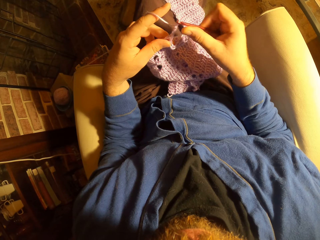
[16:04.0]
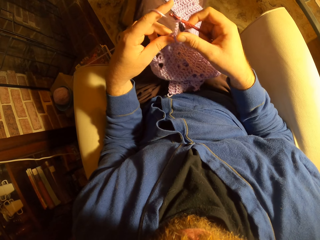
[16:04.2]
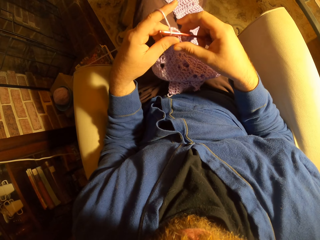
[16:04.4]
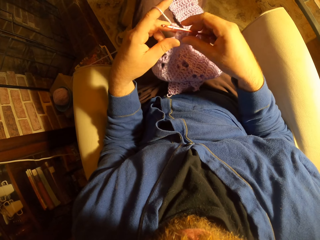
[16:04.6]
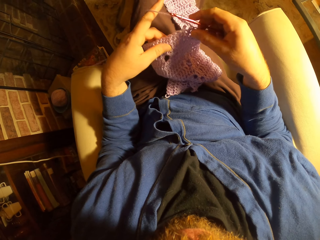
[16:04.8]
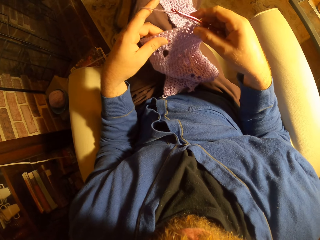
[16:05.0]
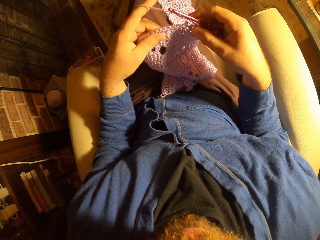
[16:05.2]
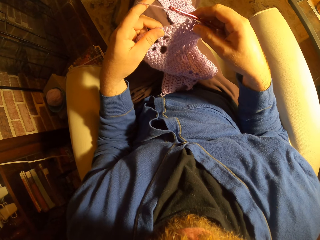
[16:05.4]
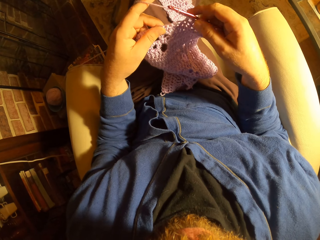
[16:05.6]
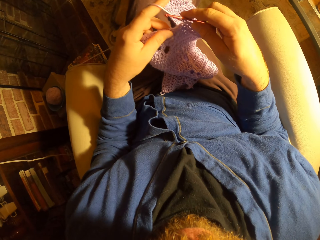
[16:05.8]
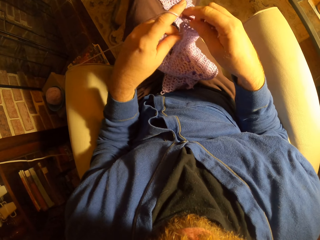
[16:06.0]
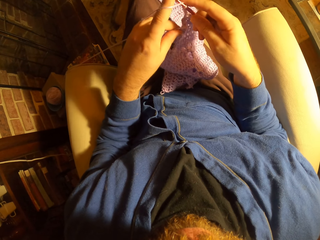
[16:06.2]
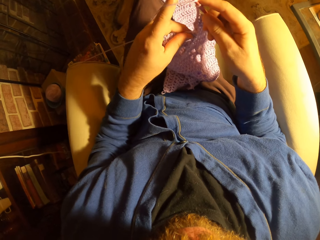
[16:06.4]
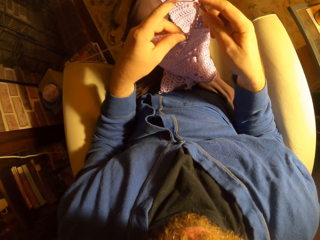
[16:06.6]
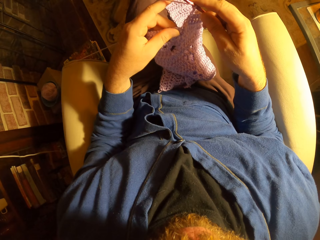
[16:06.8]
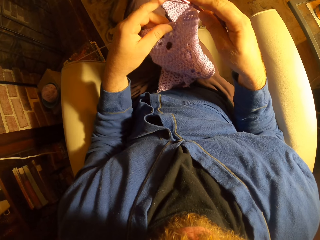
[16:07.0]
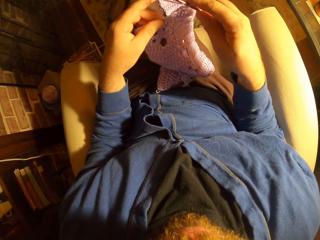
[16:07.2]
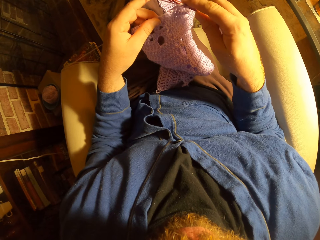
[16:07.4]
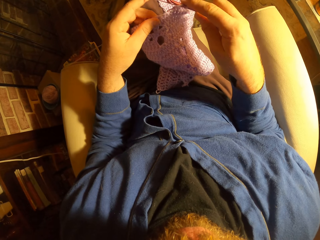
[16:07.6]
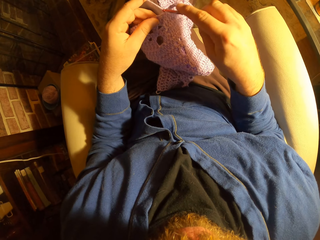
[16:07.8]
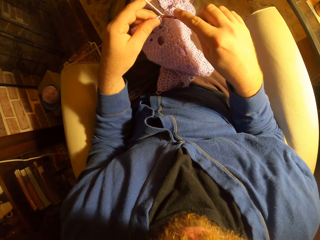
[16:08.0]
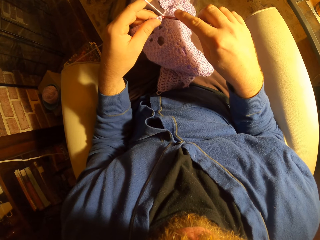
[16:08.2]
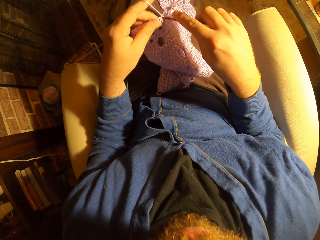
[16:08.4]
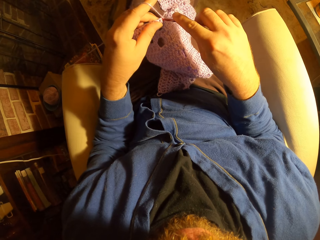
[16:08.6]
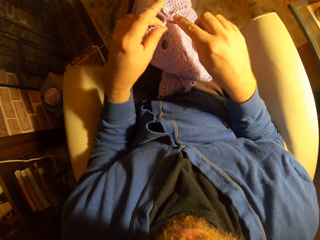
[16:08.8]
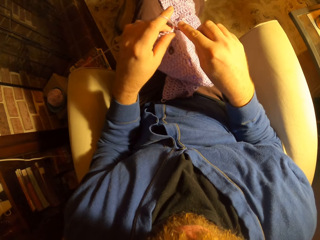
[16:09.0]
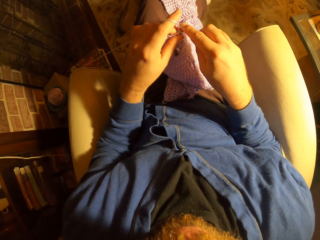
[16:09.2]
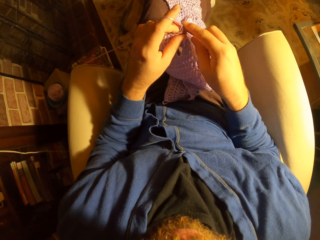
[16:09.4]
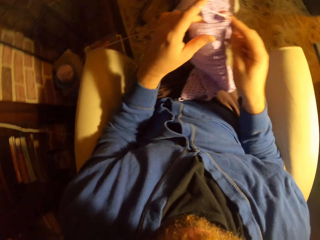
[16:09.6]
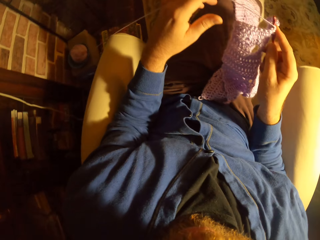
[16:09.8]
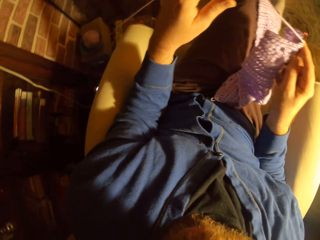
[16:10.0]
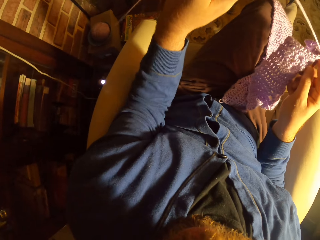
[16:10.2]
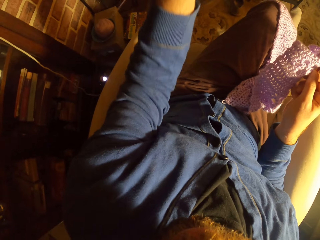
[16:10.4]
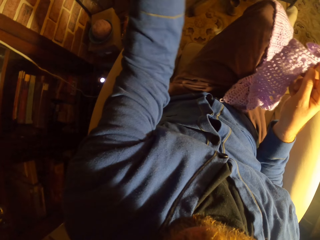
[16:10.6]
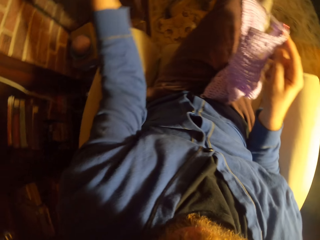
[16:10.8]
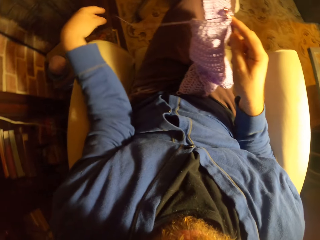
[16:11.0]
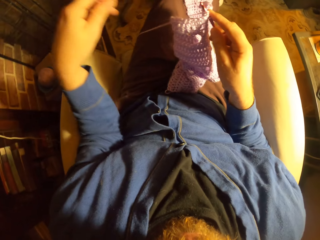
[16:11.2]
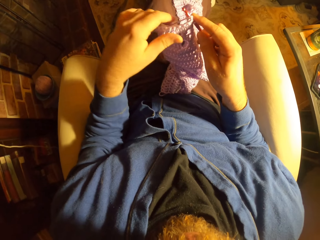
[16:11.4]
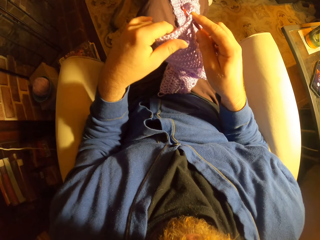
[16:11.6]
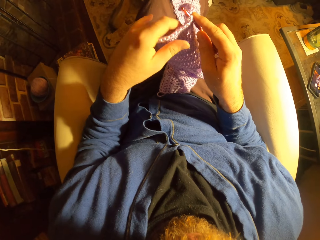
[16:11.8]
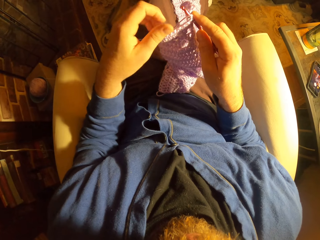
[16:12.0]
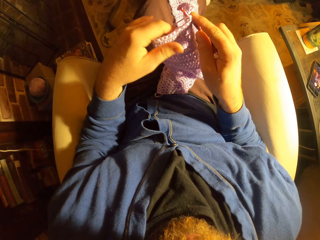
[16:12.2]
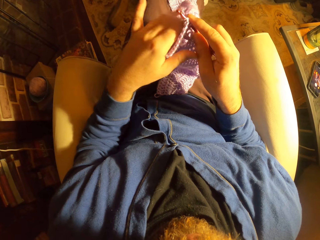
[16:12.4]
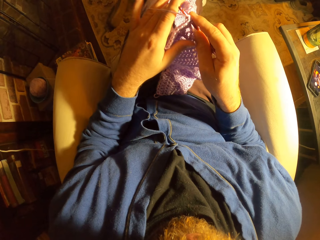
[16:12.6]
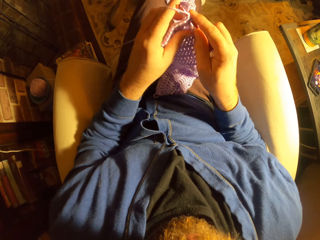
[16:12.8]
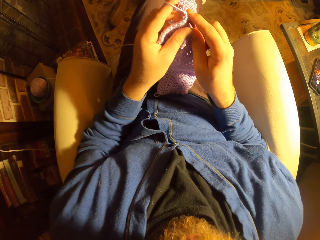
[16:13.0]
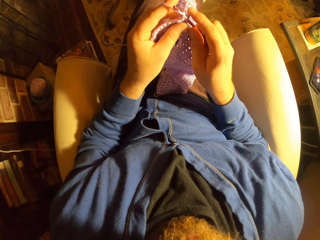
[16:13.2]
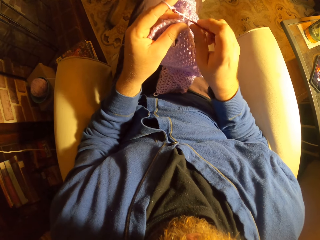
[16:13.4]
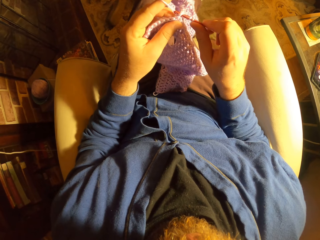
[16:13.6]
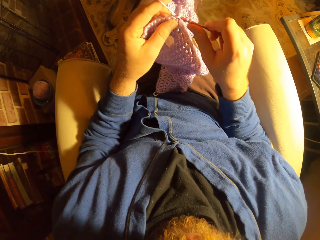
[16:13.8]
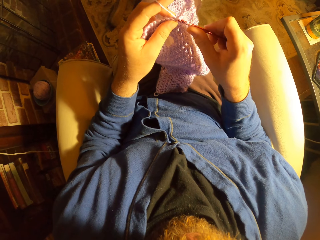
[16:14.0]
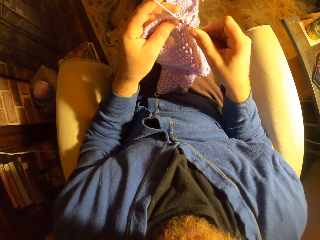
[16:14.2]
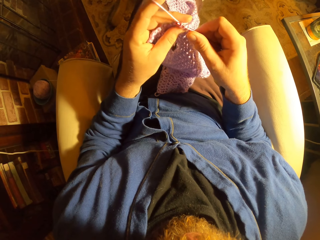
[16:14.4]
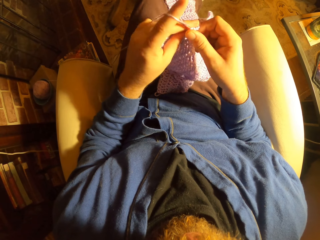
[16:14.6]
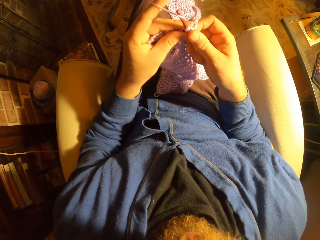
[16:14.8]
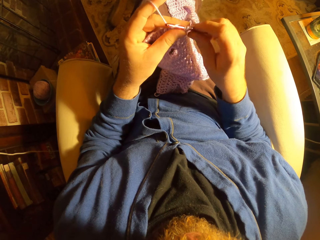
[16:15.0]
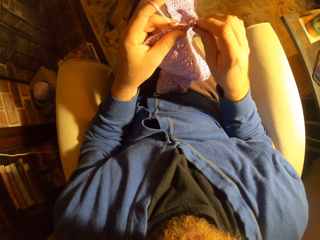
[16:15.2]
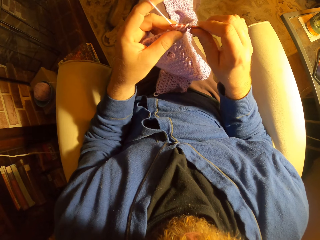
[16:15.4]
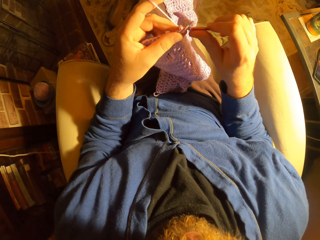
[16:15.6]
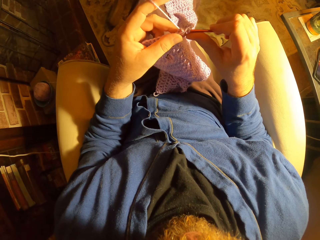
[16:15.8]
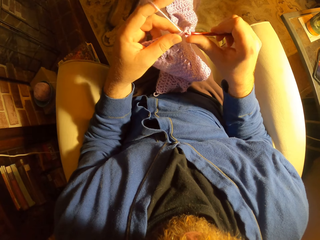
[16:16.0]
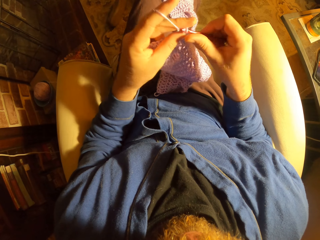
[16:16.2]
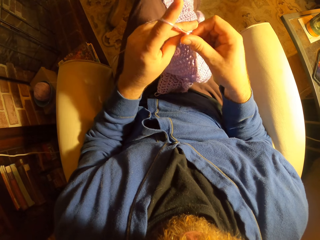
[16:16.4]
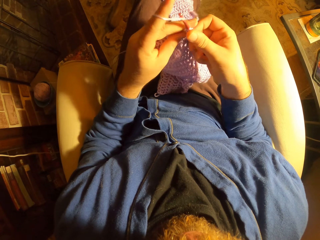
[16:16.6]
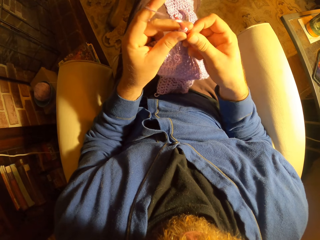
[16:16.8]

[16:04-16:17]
The camera wearer strengthens the fabric in the room. She knits the fabric with the hooked needle. She adjusts the yarn with her left hand. She strengthens the fabric in the room. She holds the crochet with her left hand. She knits the fabric with the hooked needle.

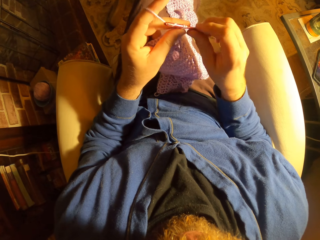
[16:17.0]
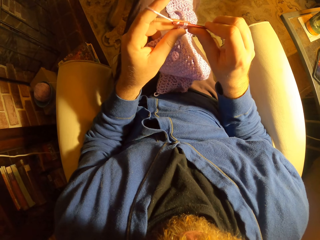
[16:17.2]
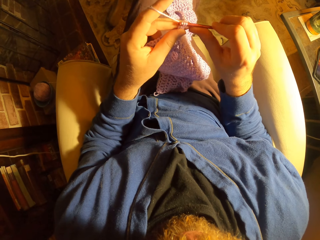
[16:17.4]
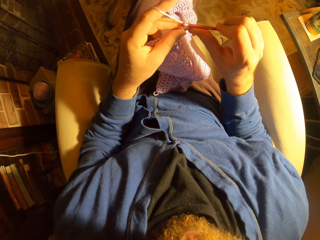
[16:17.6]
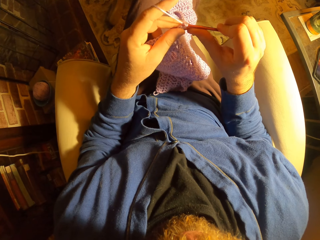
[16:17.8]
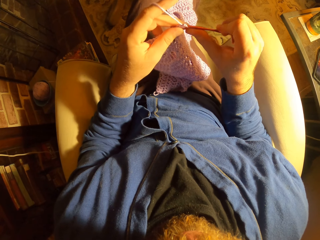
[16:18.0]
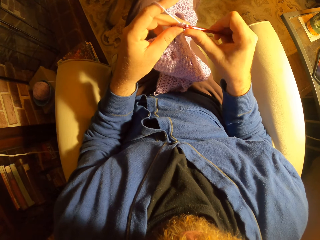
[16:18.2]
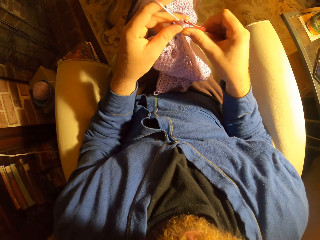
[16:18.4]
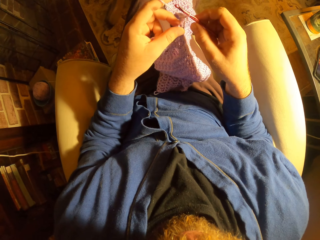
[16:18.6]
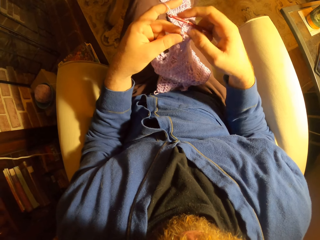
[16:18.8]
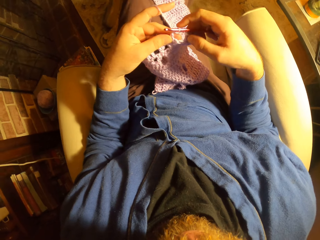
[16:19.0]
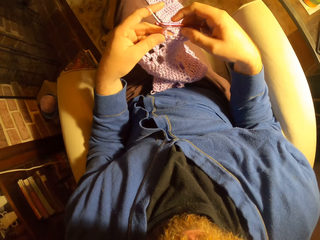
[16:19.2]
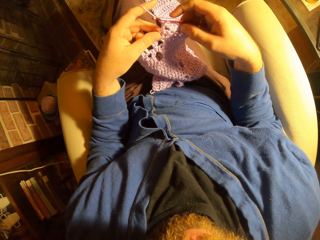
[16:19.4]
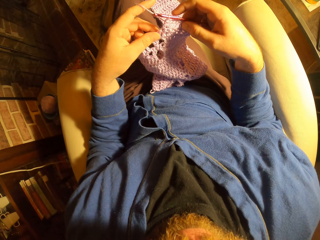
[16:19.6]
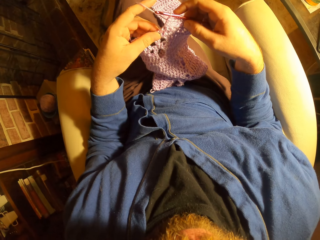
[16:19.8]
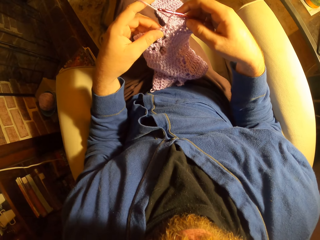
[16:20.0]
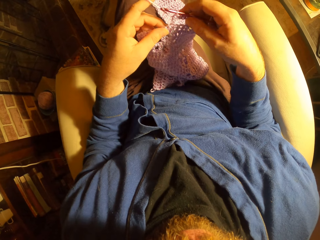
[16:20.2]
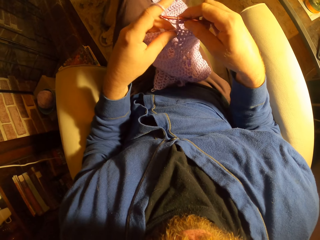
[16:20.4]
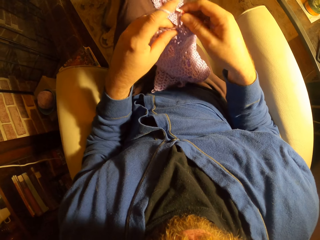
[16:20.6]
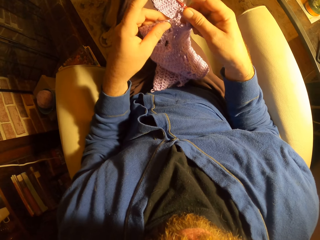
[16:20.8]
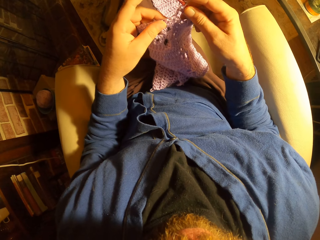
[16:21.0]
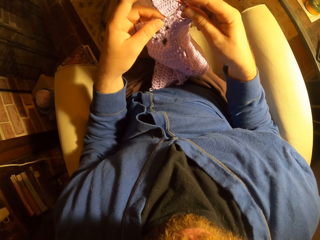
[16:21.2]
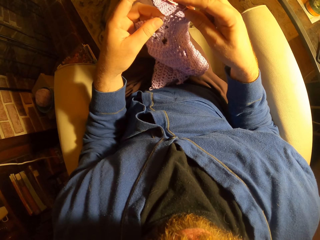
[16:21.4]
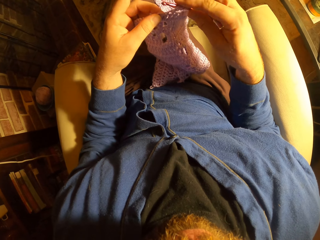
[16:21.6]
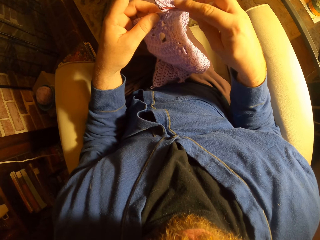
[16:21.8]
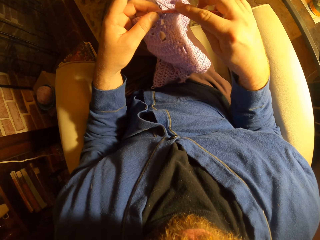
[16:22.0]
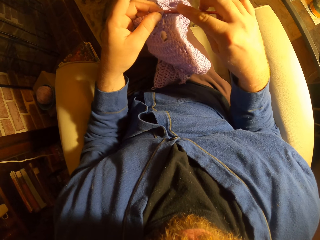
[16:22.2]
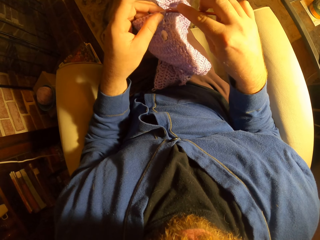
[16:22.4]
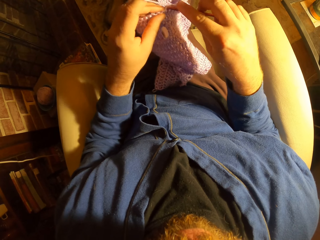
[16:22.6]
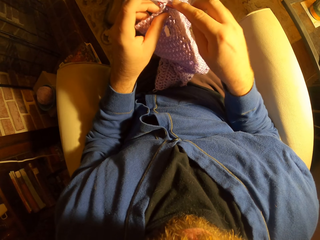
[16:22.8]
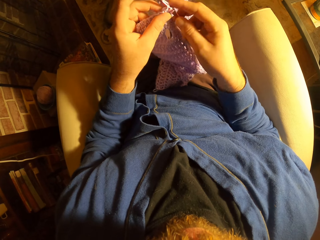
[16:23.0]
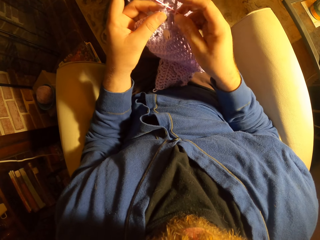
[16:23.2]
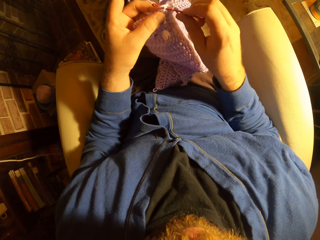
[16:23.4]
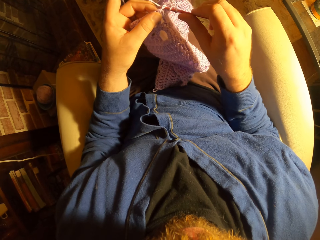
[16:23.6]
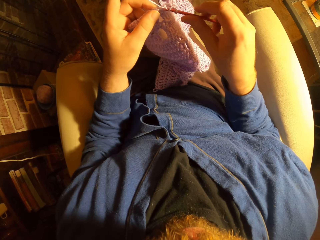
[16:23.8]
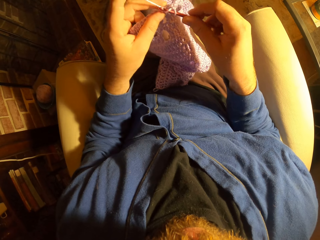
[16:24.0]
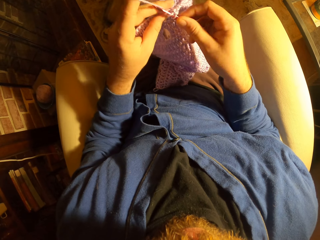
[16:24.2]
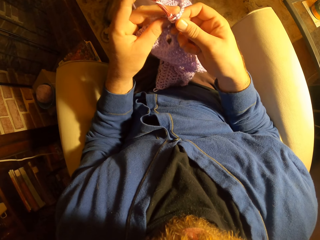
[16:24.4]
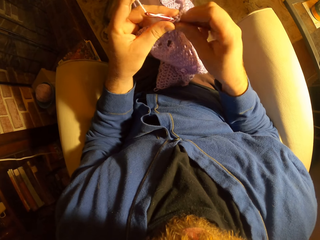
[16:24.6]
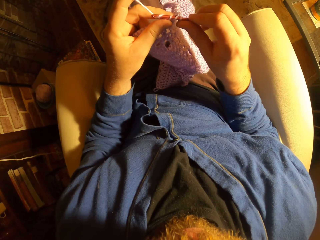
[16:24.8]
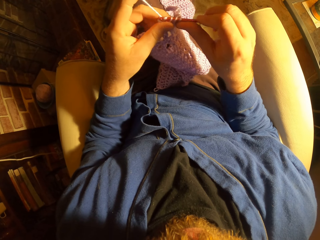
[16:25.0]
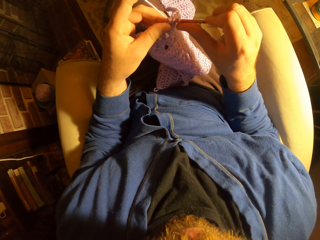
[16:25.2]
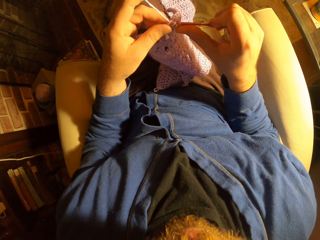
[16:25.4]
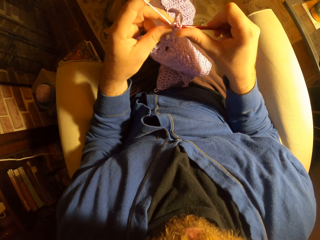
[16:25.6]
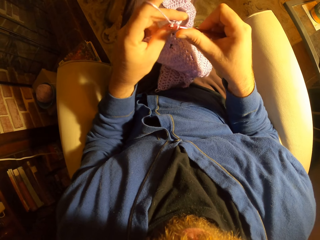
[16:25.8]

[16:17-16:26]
The camera wearer strengthens fabric in the room. They knit the fabric with the hooked needle.
